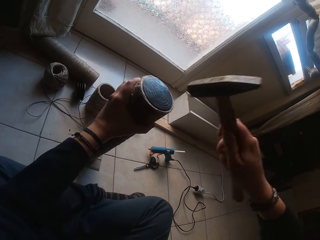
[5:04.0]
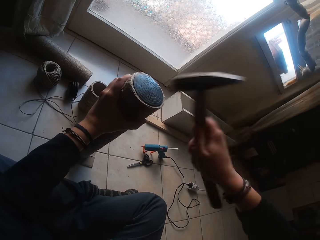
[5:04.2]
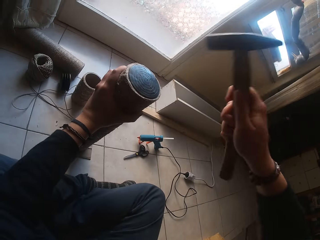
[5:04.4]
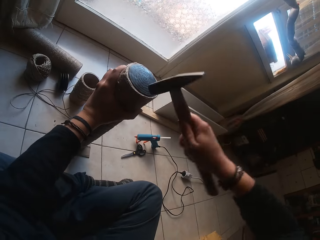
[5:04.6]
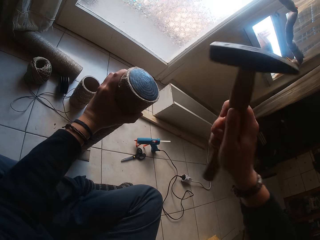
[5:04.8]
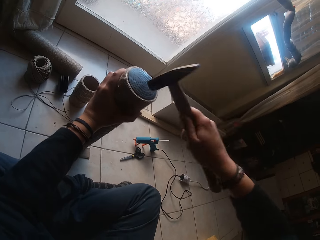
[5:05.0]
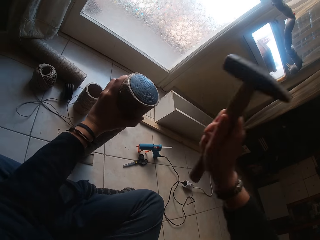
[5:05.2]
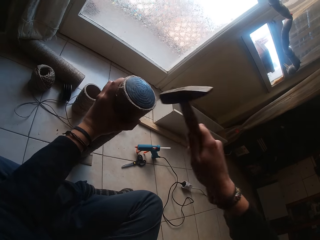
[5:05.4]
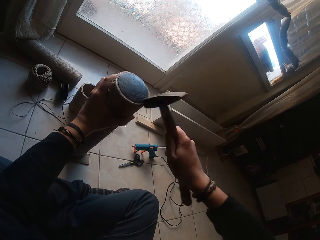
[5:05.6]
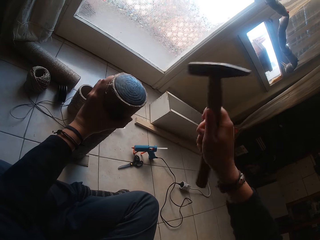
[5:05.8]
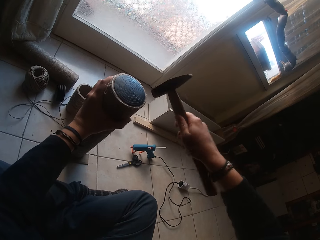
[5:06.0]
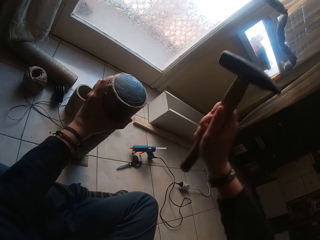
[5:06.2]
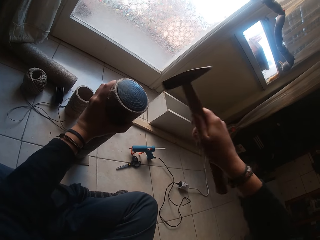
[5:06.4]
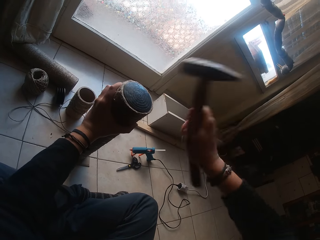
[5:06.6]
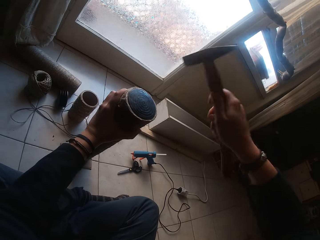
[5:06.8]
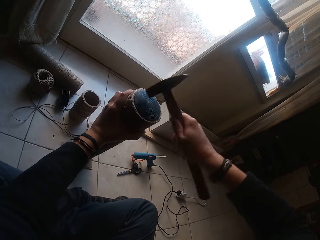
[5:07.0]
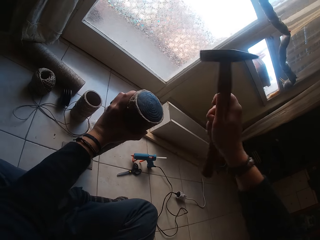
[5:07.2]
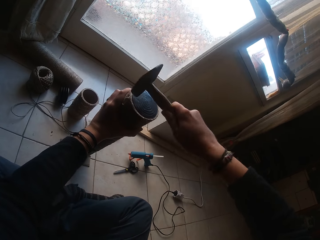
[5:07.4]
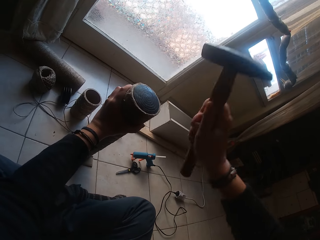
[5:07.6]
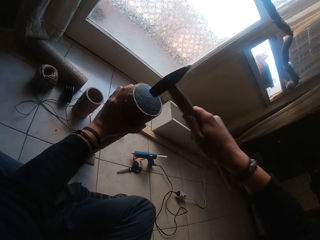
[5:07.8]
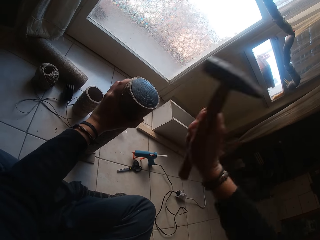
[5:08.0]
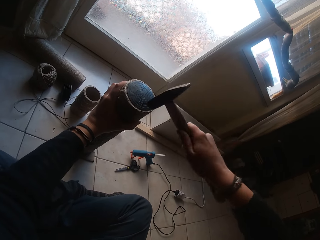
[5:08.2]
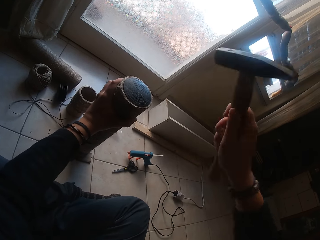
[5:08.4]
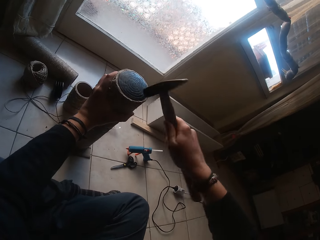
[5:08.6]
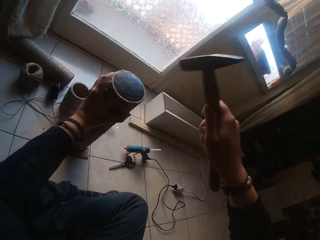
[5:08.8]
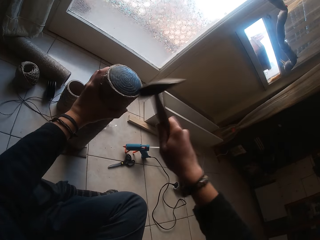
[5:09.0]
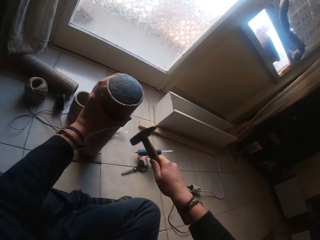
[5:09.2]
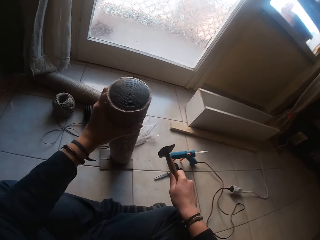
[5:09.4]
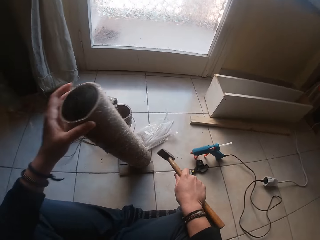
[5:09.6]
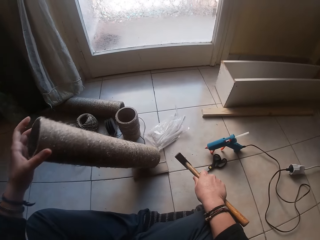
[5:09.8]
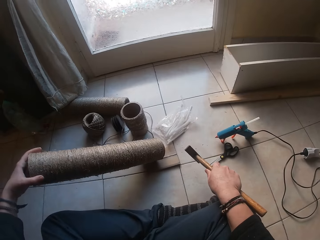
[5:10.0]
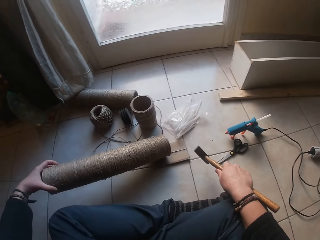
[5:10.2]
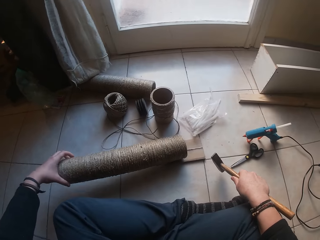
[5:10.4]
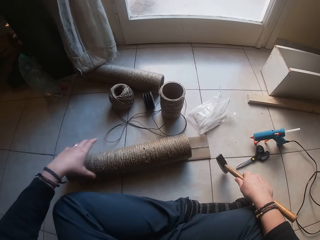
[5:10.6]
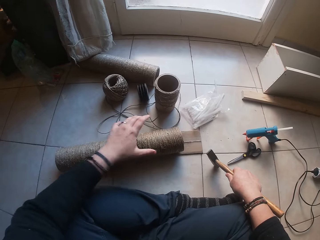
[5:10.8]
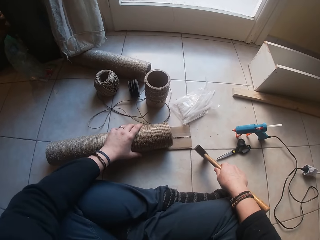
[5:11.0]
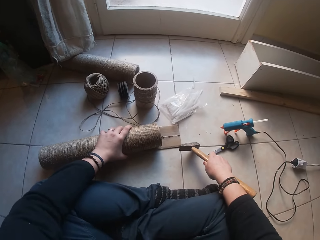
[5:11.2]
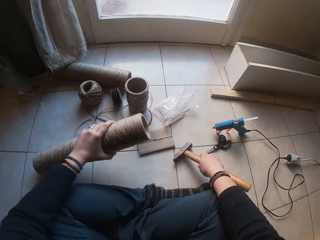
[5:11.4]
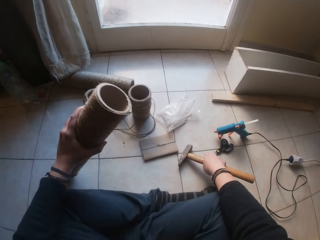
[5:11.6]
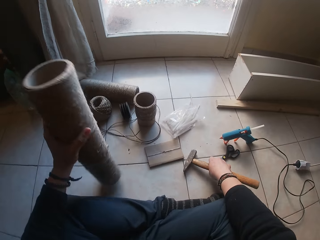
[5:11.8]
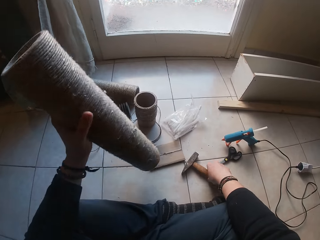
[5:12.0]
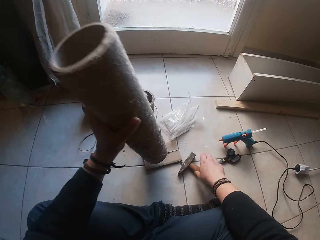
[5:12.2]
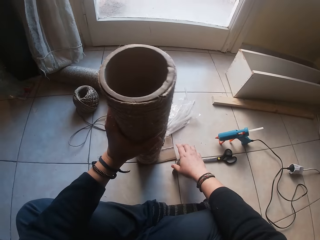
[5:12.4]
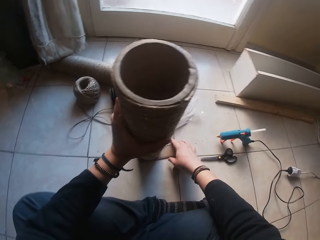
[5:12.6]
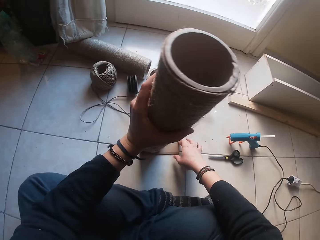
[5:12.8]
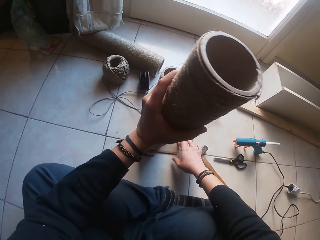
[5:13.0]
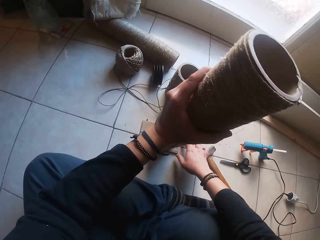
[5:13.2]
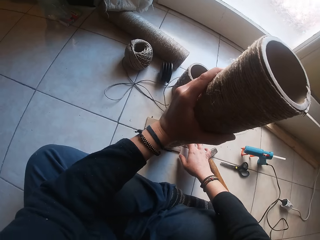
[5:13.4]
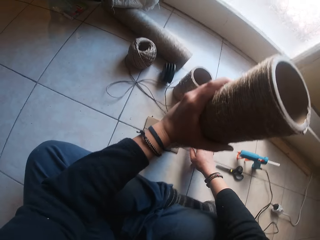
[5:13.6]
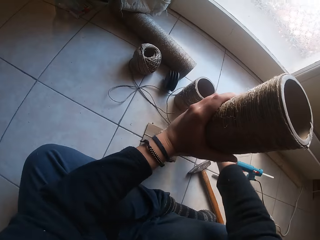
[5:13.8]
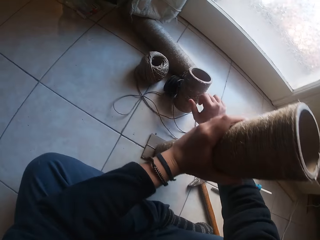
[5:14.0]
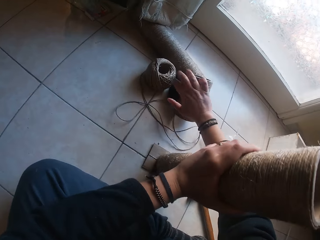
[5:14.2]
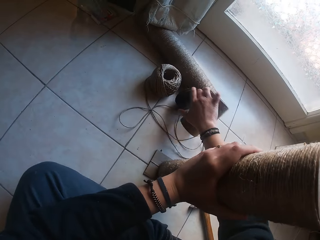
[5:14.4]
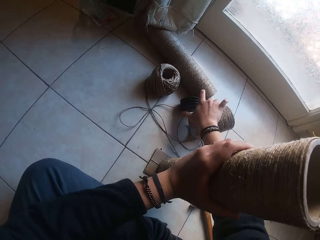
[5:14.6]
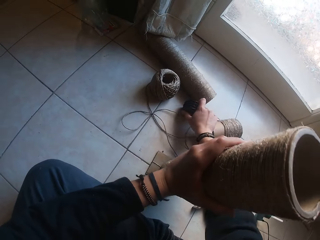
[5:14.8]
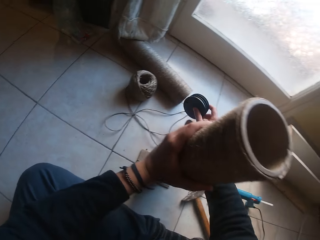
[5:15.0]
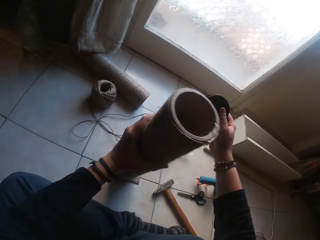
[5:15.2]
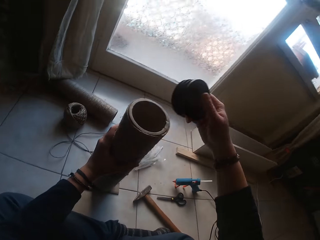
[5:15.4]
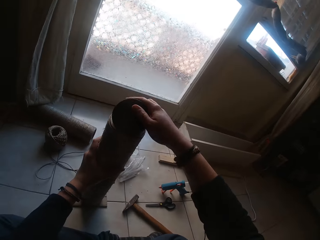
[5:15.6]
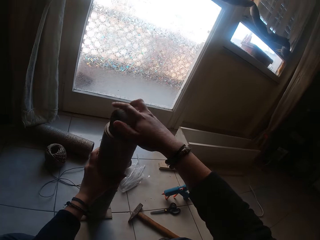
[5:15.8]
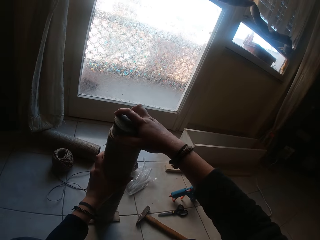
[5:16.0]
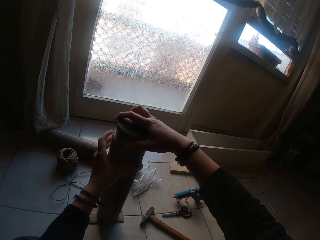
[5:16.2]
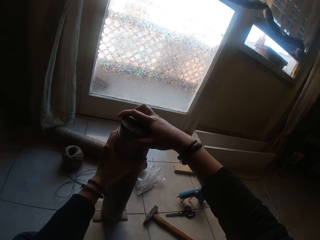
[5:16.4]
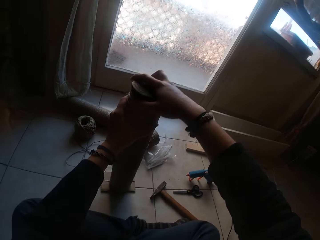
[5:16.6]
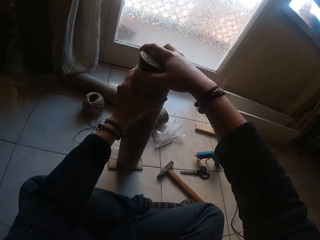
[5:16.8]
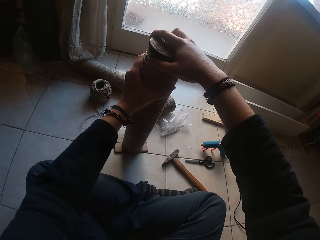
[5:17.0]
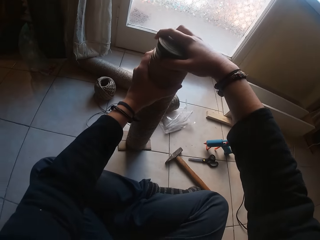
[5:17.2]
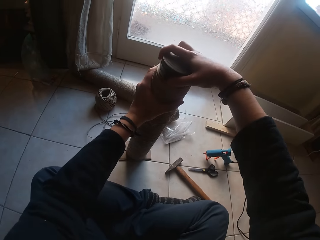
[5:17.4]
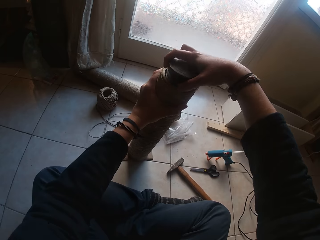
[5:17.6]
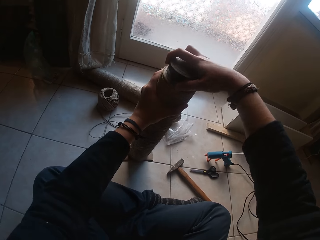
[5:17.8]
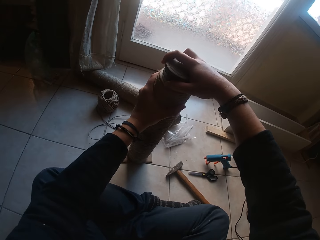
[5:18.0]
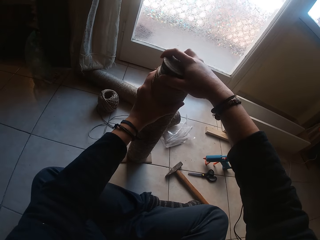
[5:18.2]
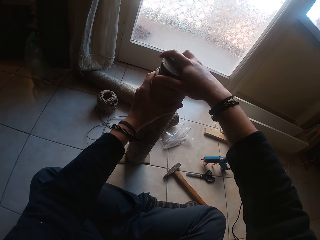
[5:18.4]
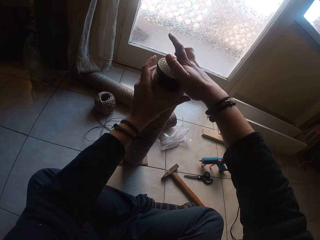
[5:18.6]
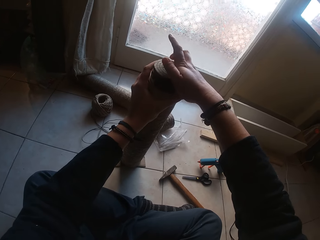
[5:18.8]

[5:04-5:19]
The camera wearer lays the cardboard tube in his left hand on the floor. He picks up the tube from the floor with his left hand. He turns a container upside down. He drops the hammer in his right hand on the table. He places the cardboard tube in his left hand on the rectangular cardboard on the floor. He adjusts the rectangular cardboard on the floor with his right hand. He shifts the cardboard tube on the floor with his right hand. He picks up a cardboard tube cover or lid from the floor with his right hand. He places the cardboard tube cover in his right hand on the cardboard tube in his left hand. He closes the container with the lid.

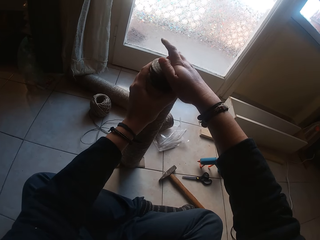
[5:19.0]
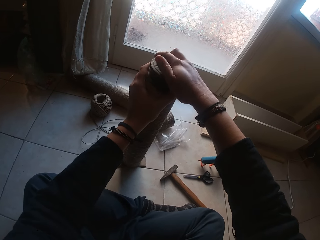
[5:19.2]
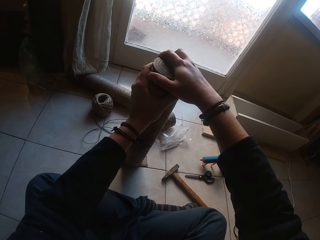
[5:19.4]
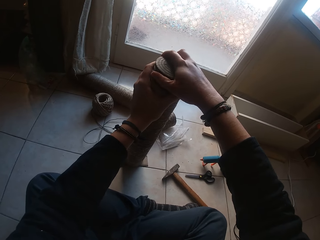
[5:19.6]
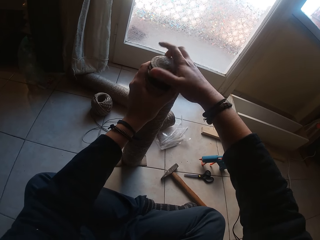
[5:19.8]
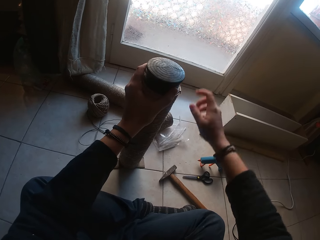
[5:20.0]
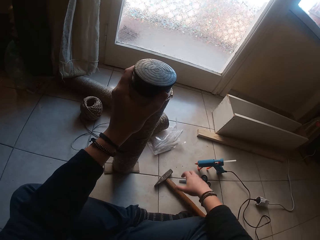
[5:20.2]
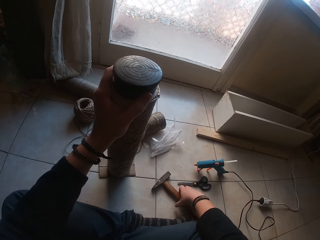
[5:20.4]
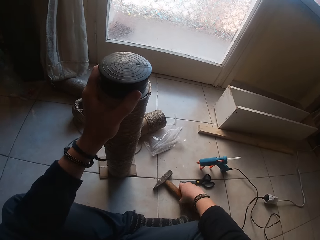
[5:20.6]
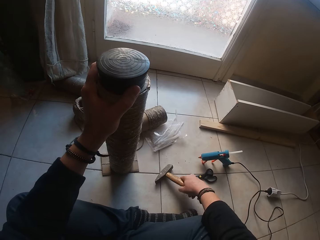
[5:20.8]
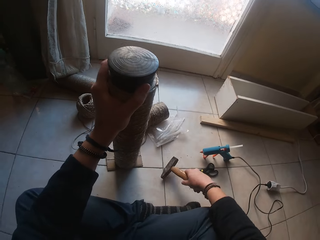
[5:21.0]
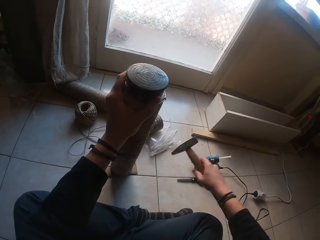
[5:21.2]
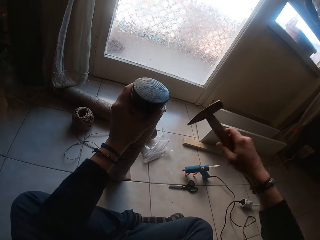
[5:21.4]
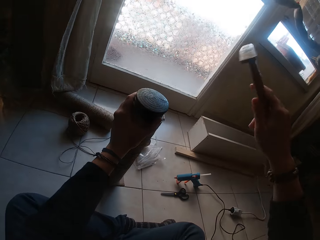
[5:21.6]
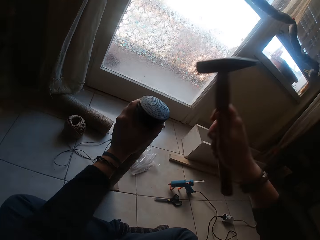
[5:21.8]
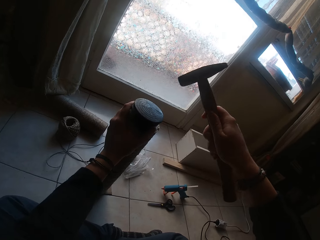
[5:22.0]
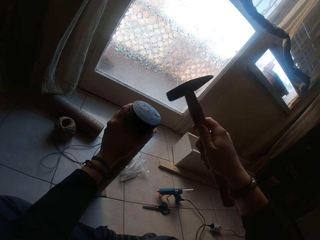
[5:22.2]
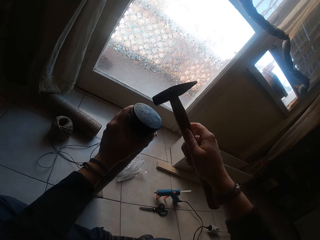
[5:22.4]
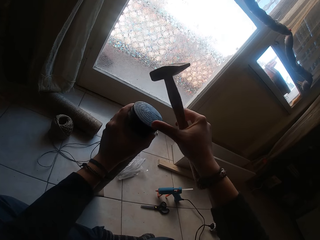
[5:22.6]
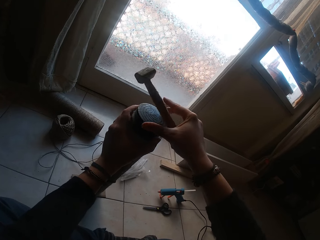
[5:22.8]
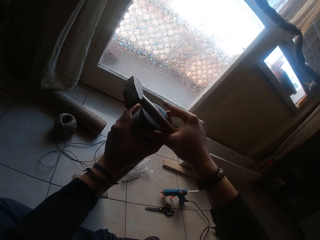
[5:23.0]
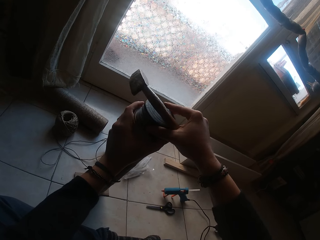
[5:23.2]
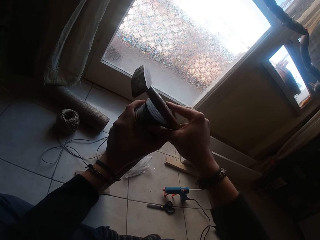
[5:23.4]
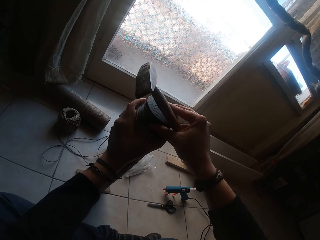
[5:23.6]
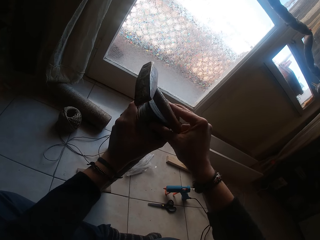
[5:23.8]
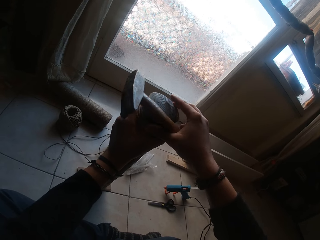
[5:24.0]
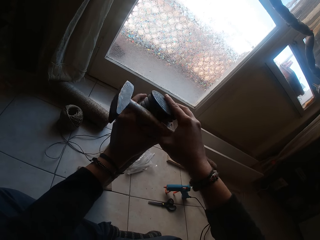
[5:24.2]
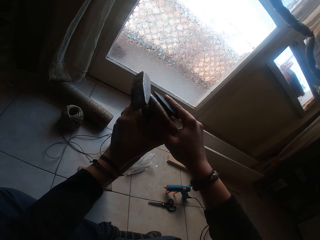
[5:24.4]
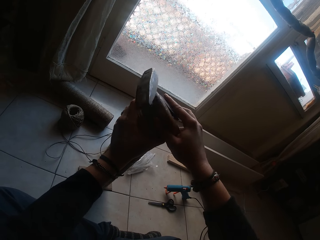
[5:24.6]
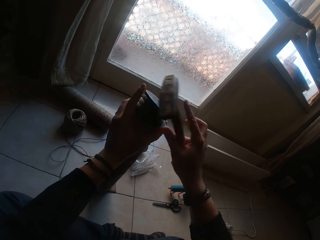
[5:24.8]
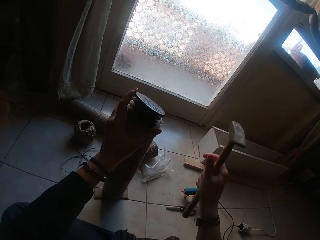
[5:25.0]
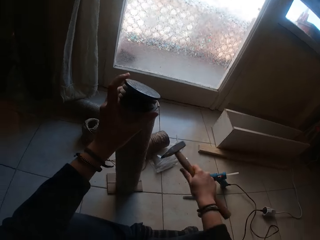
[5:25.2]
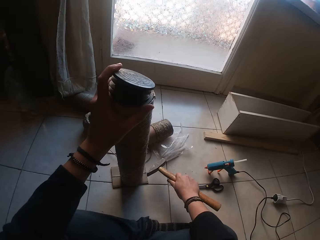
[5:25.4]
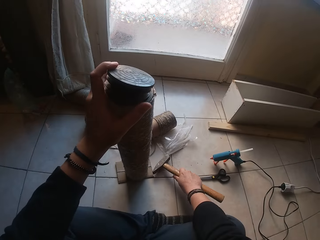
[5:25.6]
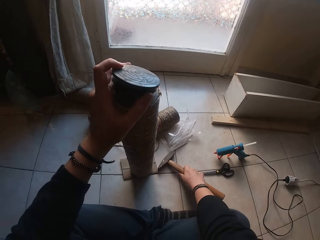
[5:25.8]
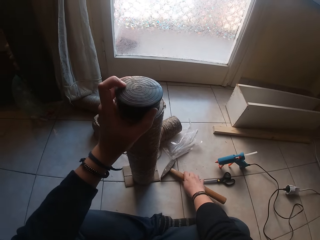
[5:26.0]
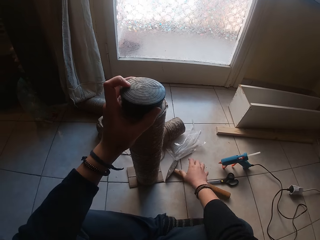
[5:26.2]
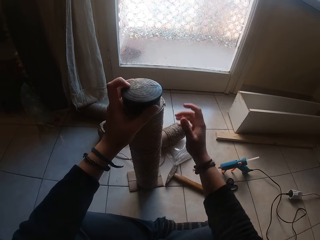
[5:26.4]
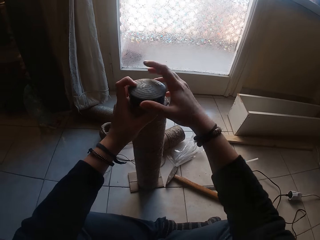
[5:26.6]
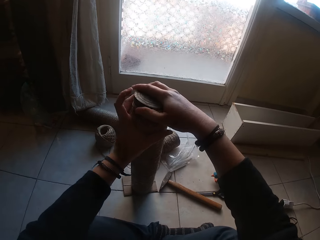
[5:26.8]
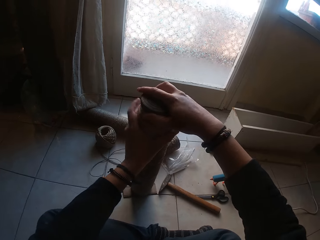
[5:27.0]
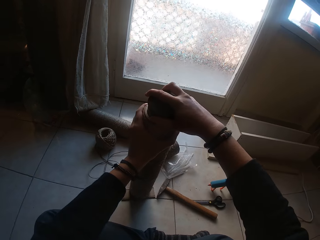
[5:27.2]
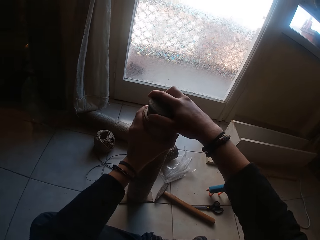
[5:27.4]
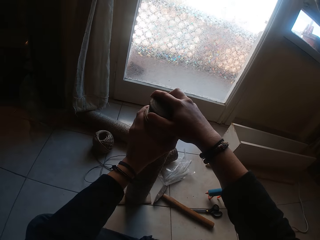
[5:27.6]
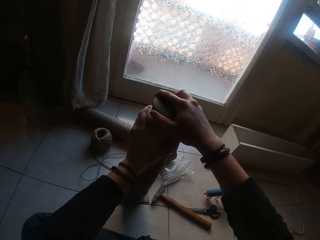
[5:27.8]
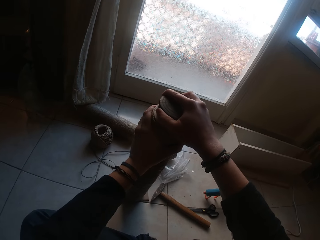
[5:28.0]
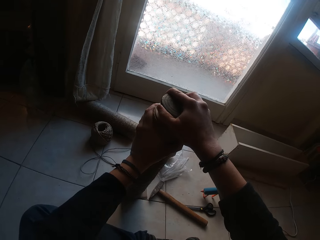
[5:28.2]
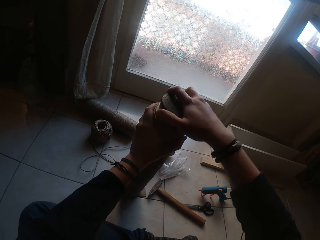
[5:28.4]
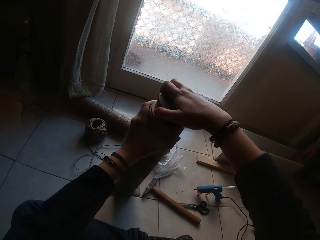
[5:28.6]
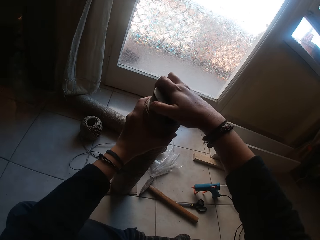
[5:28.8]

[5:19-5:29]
The camera wearer picks up the hammer from the floor with his right hand. He adjusts the cardboard tube cover with his right hand. He supports the cardboard tube cover with his left hand. He drops the hammer in his right hand on the table. He presses the cardboard tube cover into the cardboard with his right hand. He fixes the lid on the container.
